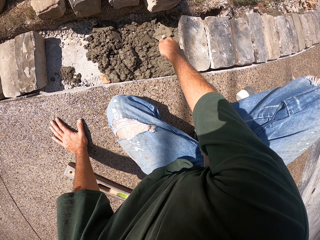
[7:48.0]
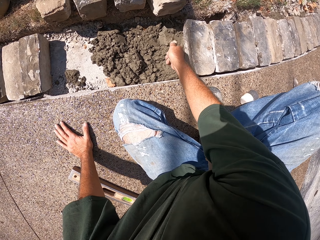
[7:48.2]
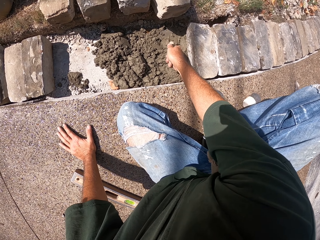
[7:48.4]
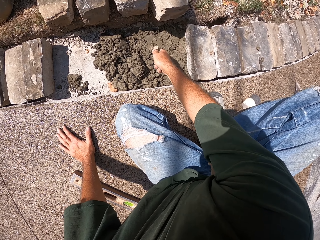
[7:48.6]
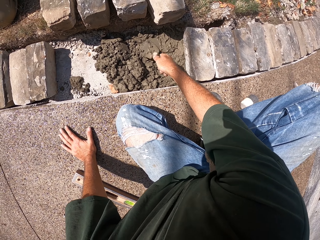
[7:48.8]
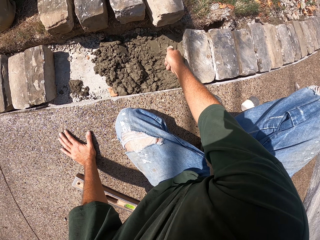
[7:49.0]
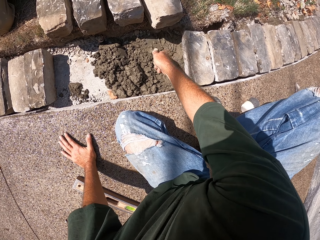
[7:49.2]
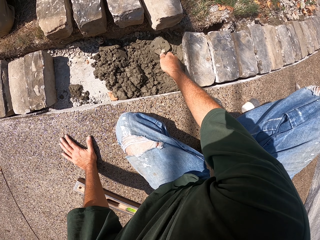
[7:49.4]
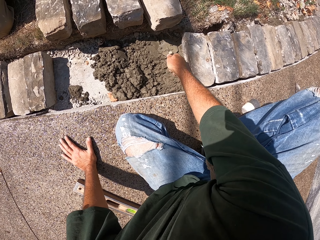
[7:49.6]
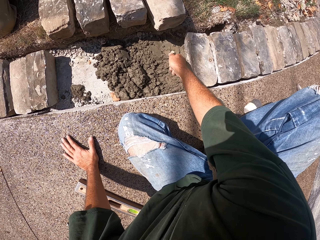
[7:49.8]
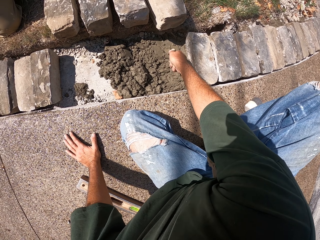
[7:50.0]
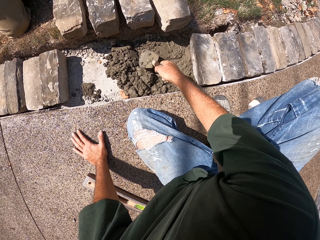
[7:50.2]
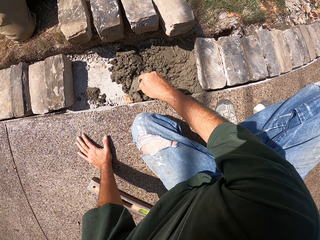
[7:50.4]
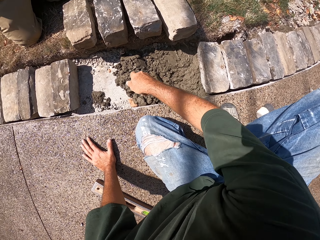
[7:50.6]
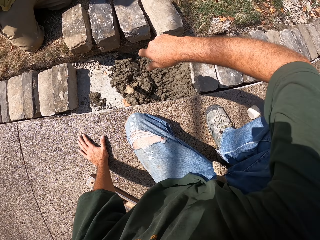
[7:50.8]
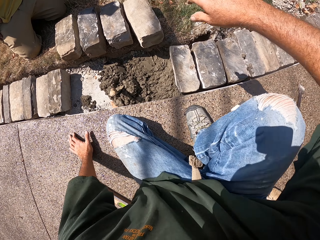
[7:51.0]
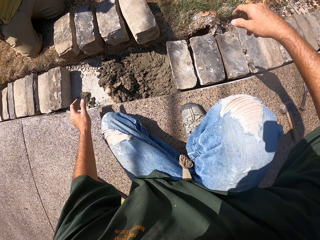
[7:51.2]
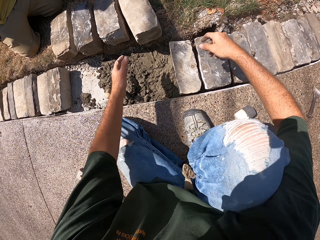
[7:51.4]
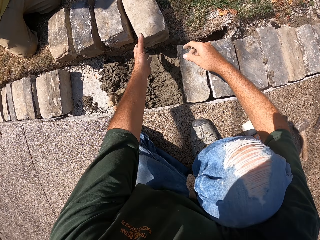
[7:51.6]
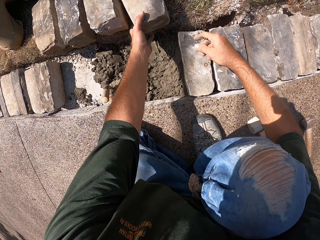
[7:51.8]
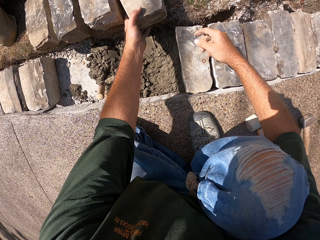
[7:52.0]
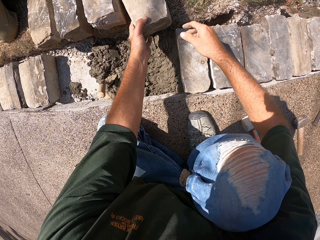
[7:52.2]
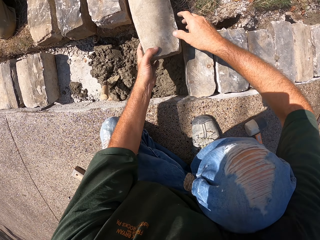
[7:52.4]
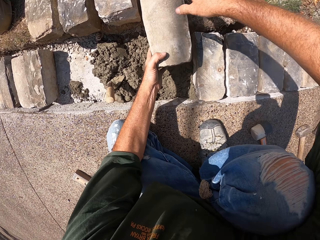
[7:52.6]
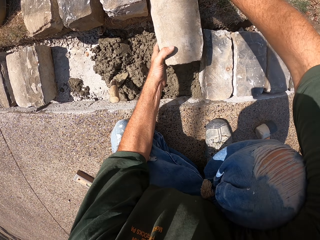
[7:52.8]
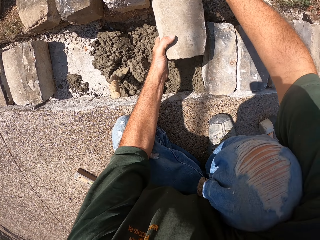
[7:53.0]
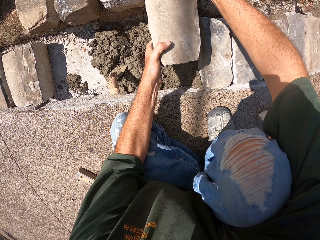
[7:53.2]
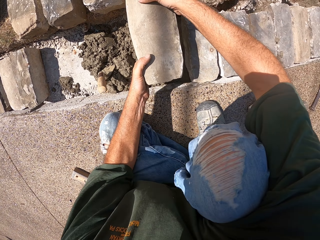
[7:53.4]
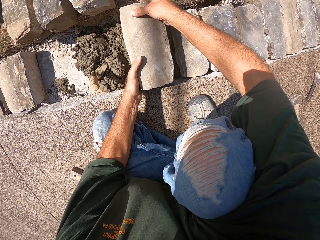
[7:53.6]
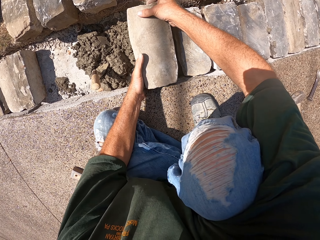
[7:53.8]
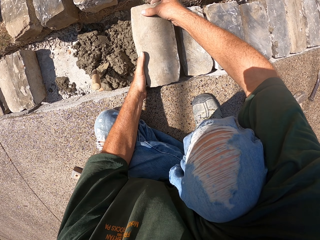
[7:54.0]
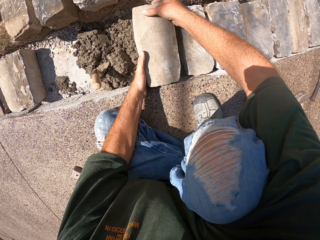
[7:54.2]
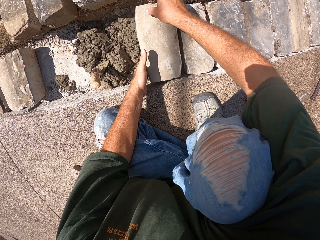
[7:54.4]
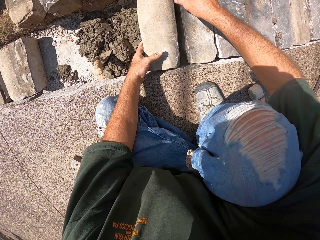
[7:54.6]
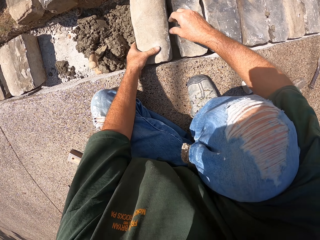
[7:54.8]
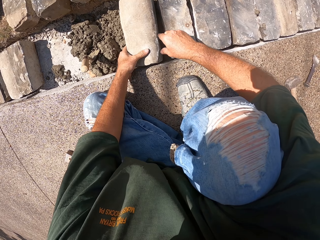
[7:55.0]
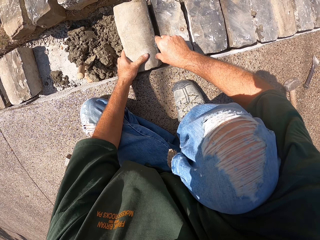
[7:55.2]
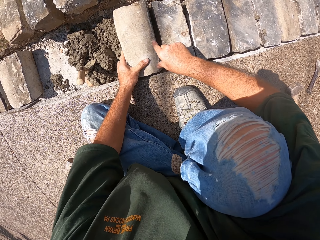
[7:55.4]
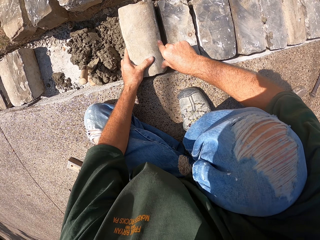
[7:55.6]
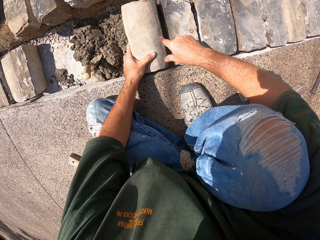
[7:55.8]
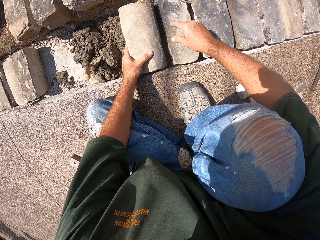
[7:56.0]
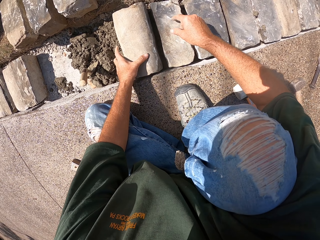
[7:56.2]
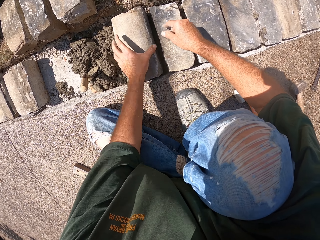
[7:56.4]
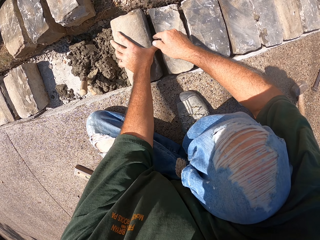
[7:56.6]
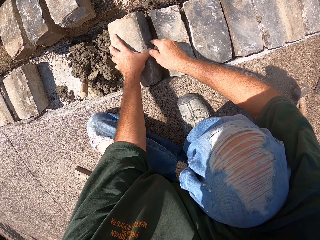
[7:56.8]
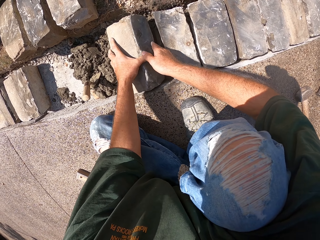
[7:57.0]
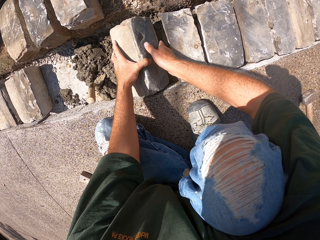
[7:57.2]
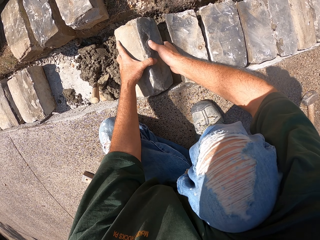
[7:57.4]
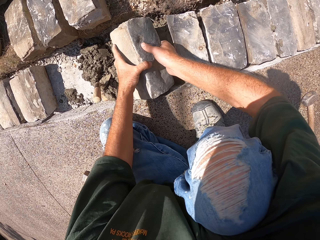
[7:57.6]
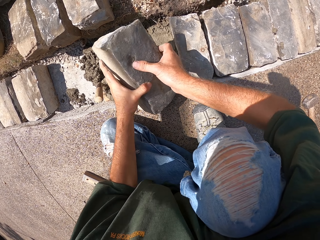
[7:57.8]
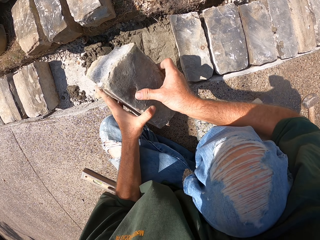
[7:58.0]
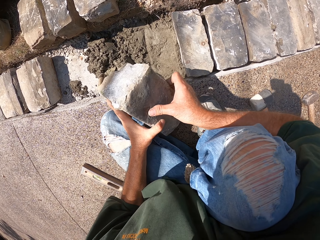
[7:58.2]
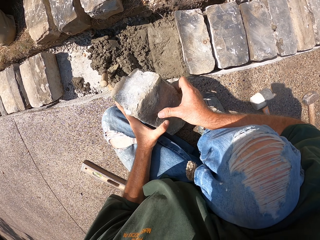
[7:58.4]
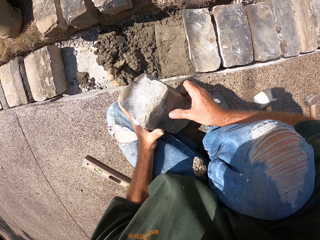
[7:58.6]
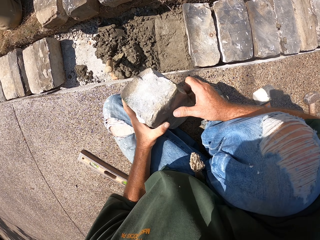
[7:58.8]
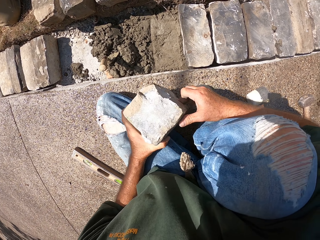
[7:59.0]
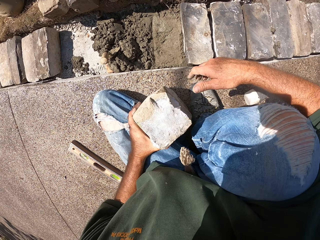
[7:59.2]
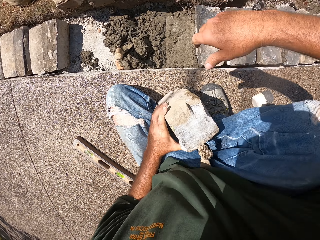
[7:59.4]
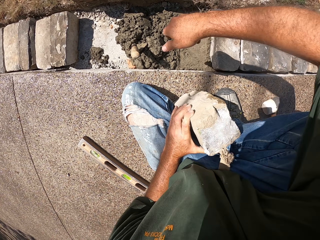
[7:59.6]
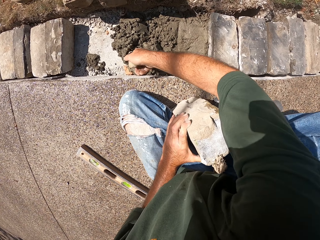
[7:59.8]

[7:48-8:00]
The camera wearer puts a spoon on the mortar. They put a stone block on the mortar in the furrow. They remove the stone from the furrow.

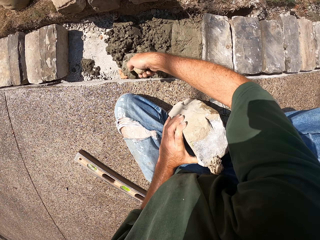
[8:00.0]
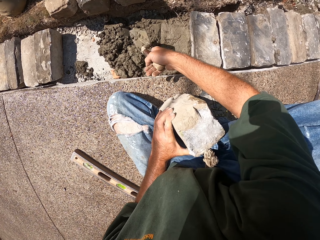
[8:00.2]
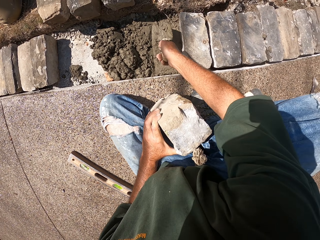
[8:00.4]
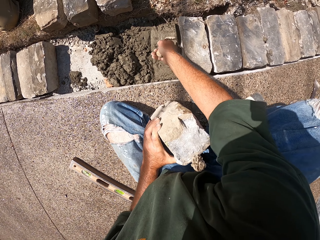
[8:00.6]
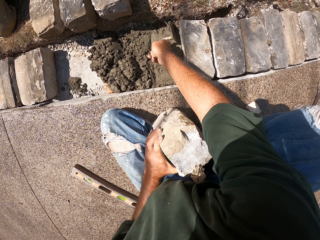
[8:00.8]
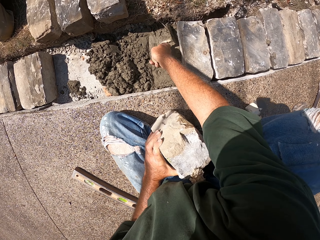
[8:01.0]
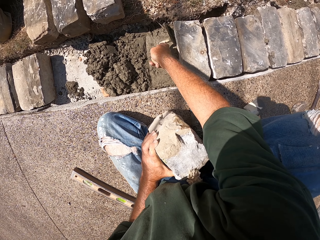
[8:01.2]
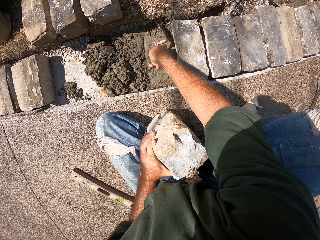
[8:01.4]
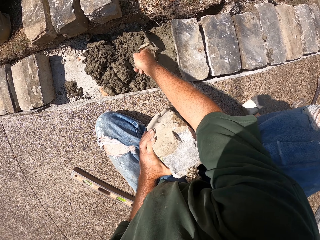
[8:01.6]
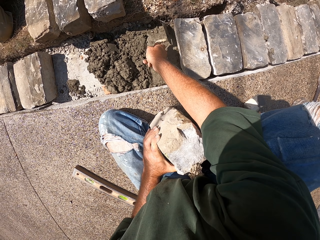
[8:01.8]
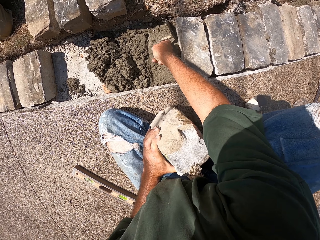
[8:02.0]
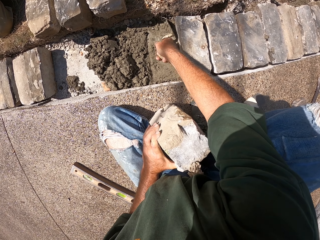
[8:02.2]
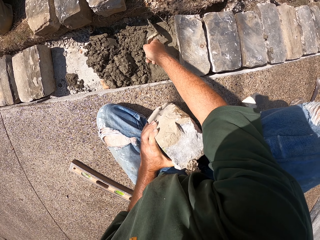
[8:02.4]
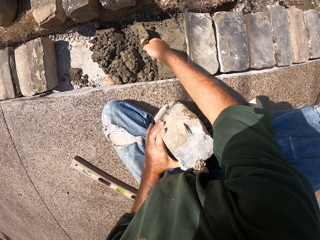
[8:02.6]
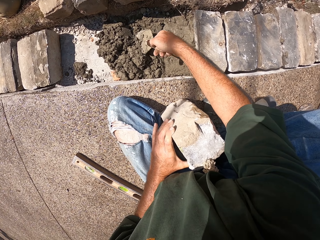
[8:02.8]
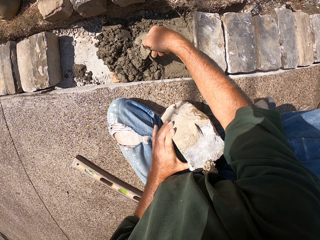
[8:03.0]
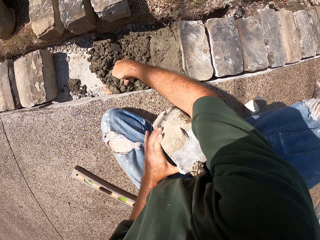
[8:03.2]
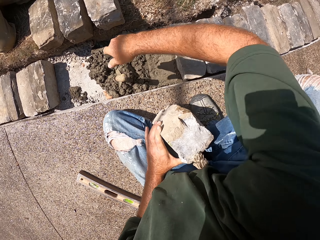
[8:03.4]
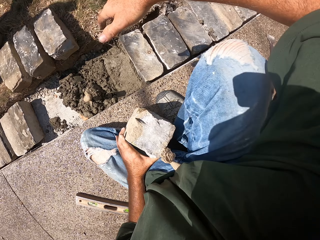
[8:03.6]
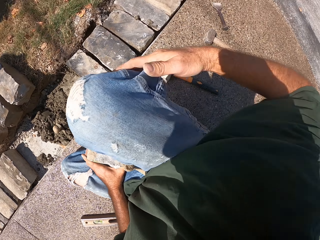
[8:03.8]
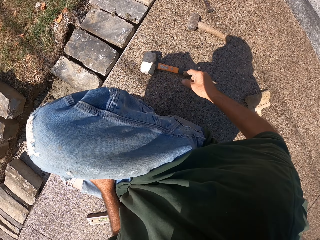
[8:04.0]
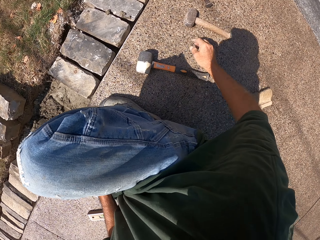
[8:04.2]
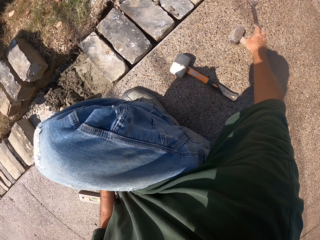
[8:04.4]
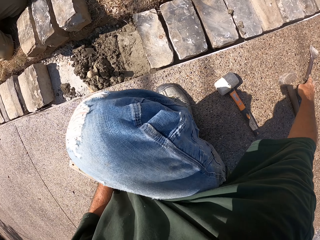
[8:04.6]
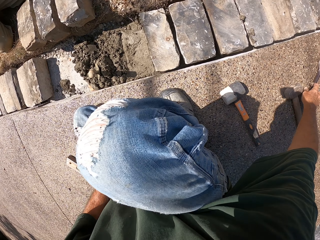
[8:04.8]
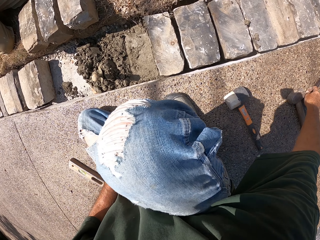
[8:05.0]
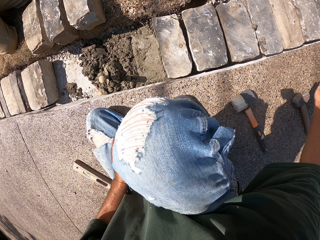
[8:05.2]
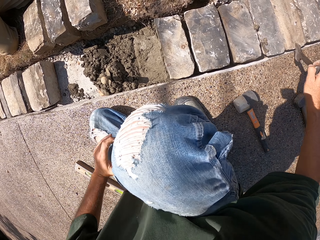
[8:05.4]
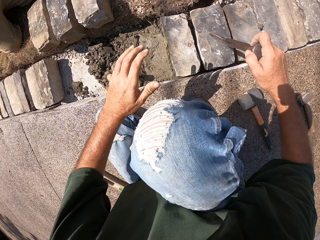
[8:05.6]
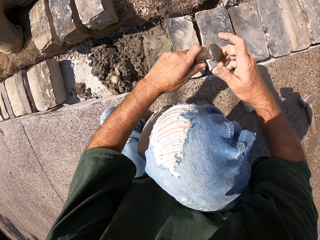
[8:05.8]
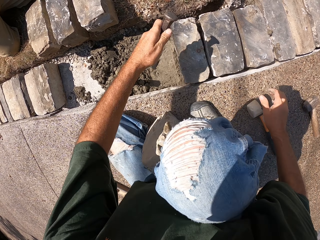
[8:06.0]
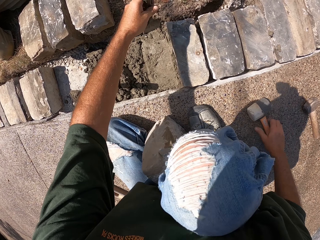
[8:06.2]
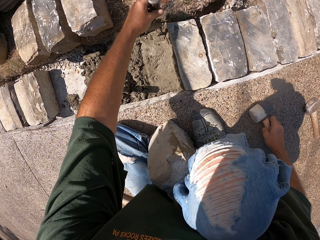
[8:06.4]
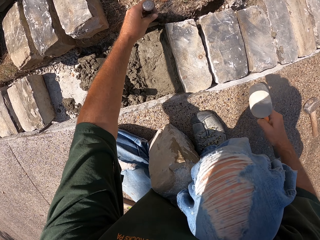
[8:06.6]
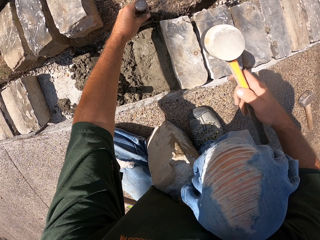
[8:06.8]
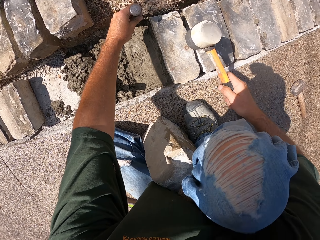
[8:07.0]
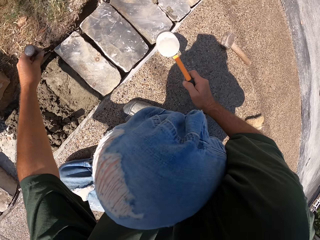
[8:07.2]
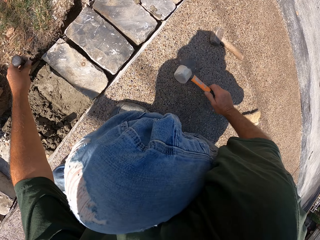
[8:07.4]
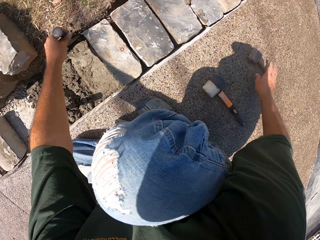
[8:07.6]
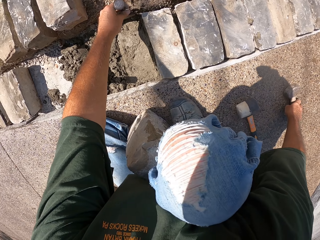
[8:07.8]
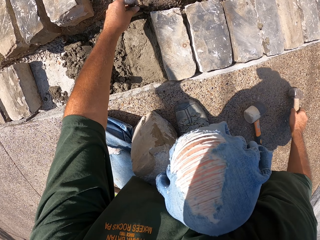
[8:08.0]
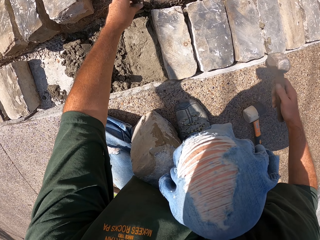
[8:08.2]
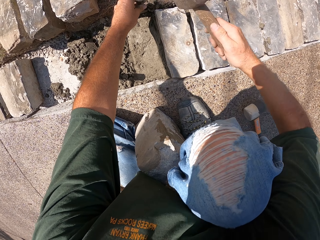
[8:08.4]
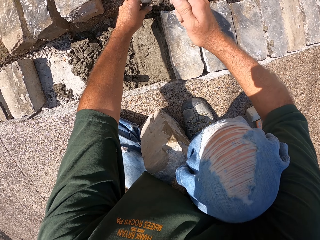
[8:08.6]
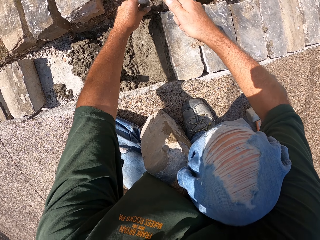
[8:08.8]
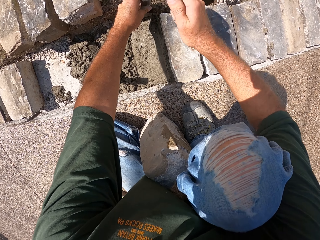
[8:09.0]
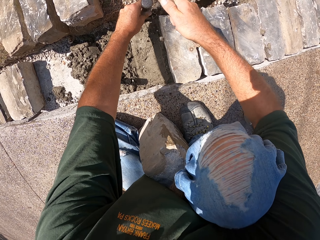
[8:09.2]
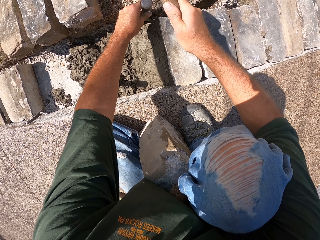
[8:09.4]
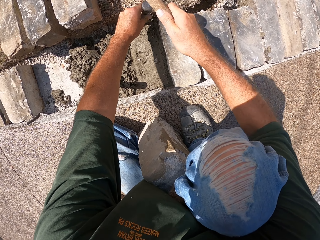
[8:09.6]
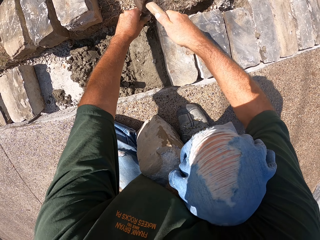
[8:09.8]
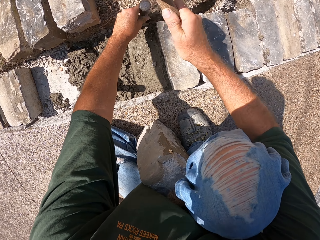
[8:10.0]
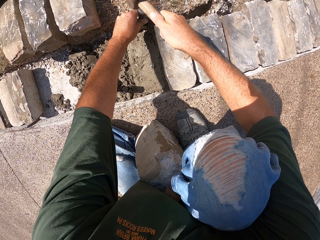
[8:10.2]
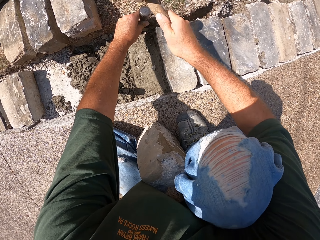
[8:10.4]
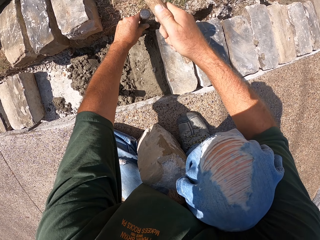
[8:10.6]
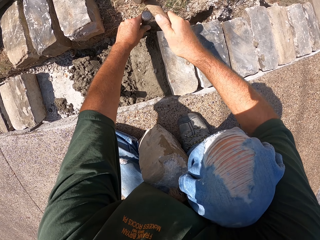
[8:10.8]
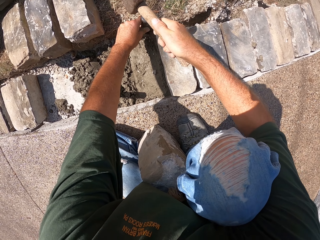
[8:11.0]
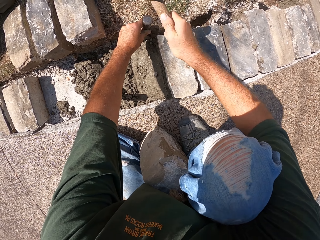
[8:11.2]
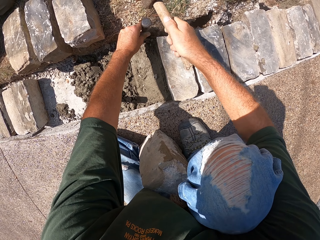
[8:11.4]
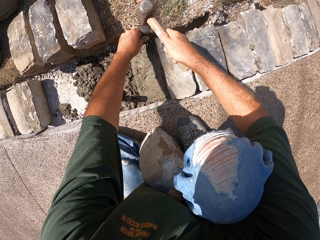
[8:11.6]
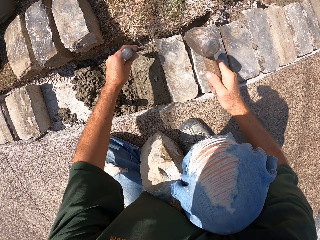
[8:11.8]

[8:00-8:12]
The camera wearer spreads the mortar in the furrow with a trowel. They pick up a chisel, pick up a hammer, and hit the chisel with the hammer. They put the hammer down and pick up another hammer. They hit the chisel with the hammer. They expand the furrow with the chisel.
